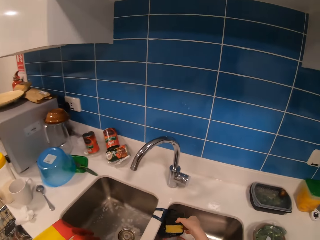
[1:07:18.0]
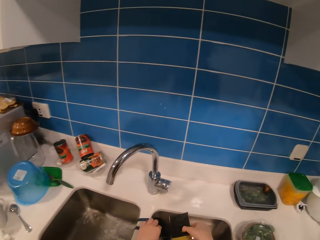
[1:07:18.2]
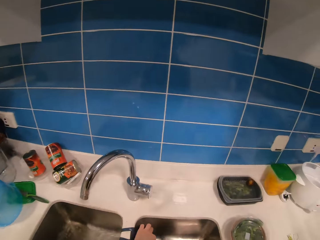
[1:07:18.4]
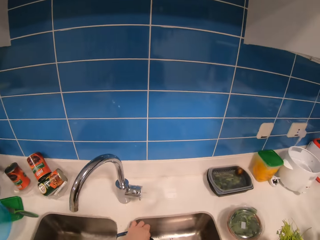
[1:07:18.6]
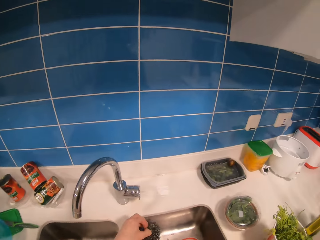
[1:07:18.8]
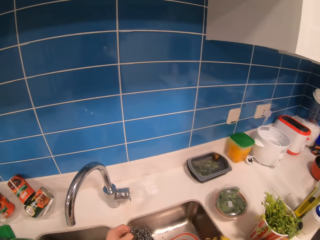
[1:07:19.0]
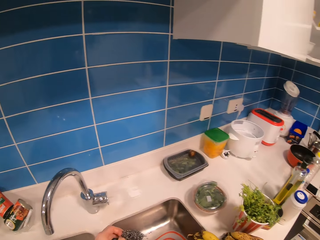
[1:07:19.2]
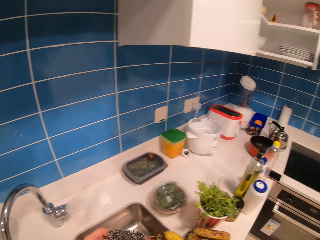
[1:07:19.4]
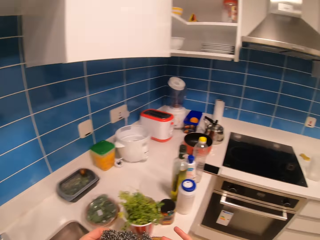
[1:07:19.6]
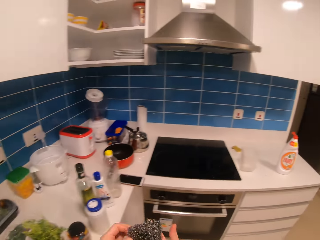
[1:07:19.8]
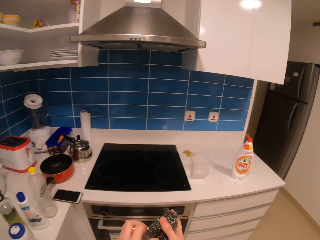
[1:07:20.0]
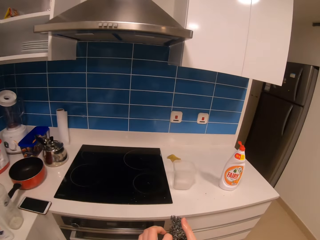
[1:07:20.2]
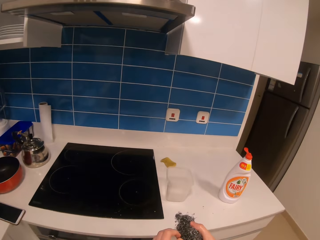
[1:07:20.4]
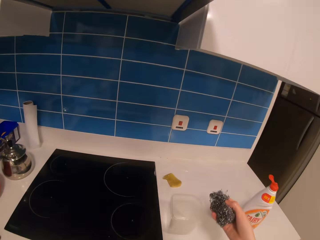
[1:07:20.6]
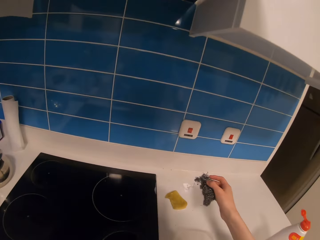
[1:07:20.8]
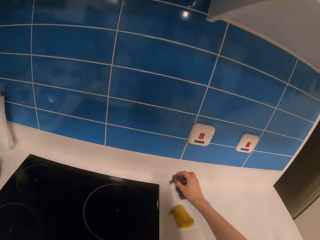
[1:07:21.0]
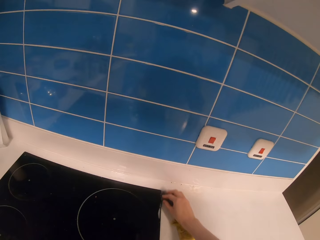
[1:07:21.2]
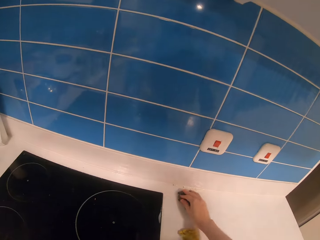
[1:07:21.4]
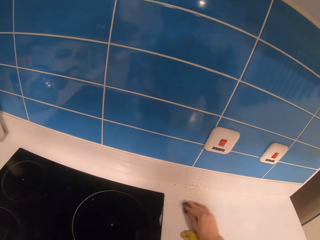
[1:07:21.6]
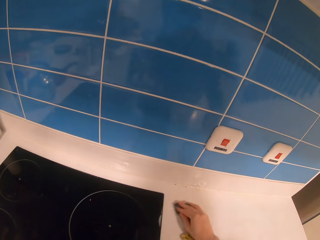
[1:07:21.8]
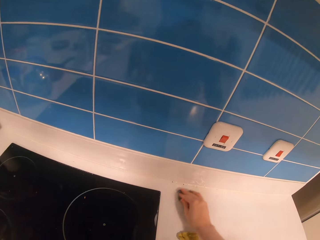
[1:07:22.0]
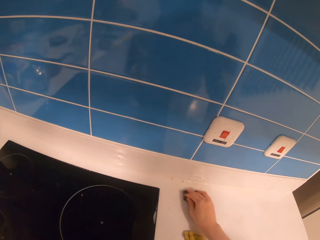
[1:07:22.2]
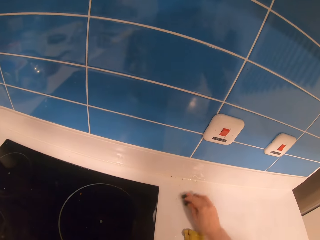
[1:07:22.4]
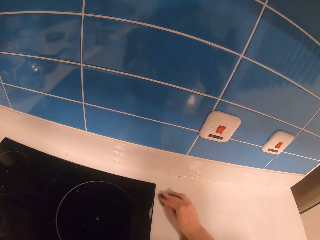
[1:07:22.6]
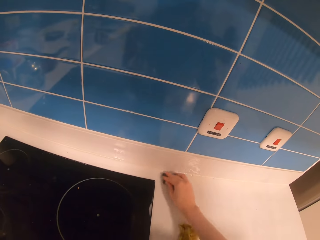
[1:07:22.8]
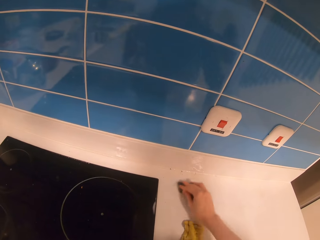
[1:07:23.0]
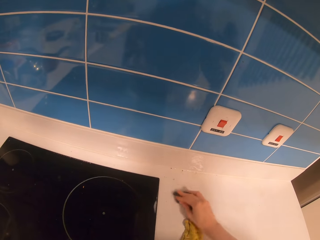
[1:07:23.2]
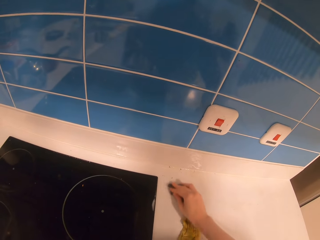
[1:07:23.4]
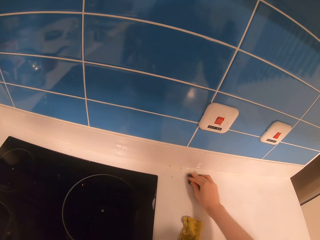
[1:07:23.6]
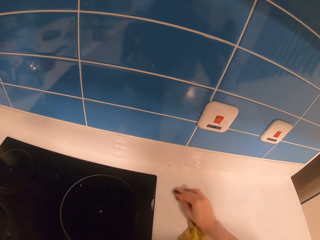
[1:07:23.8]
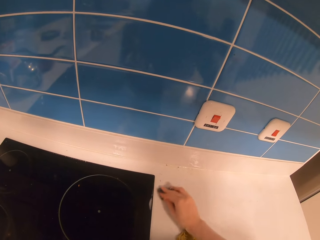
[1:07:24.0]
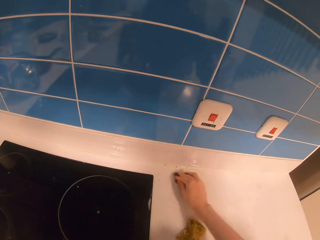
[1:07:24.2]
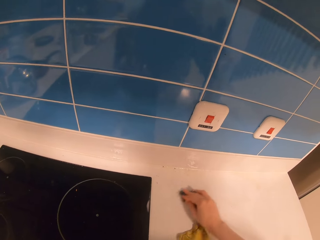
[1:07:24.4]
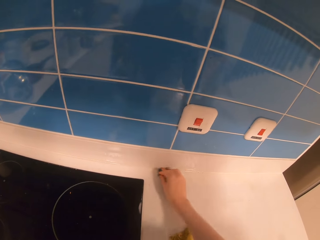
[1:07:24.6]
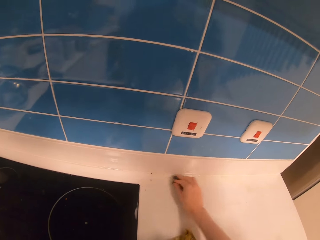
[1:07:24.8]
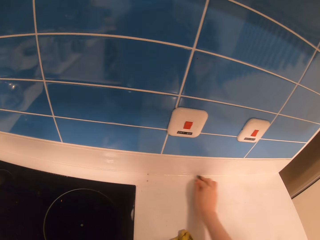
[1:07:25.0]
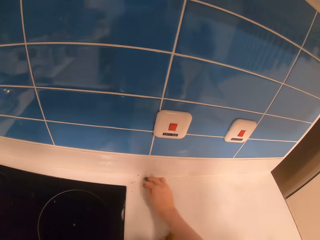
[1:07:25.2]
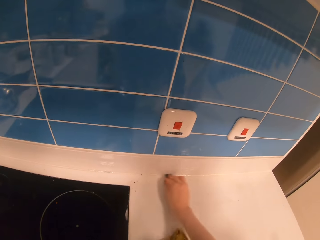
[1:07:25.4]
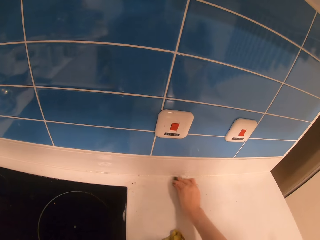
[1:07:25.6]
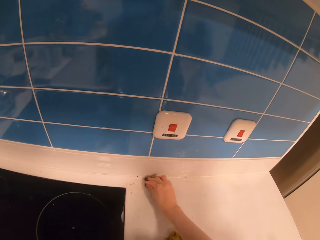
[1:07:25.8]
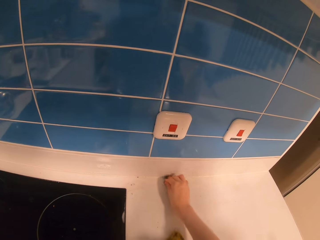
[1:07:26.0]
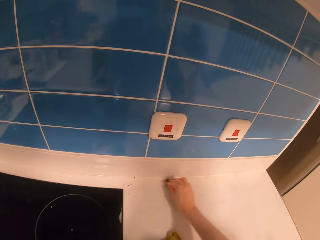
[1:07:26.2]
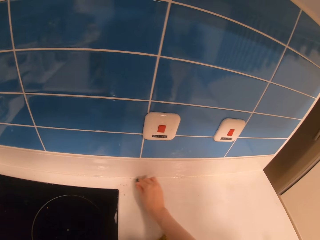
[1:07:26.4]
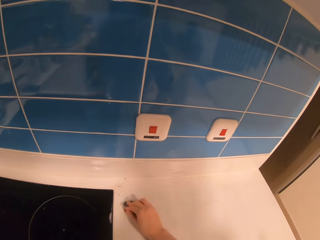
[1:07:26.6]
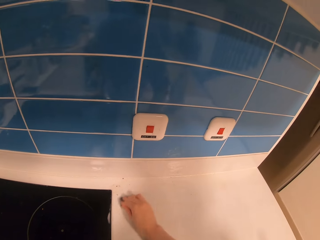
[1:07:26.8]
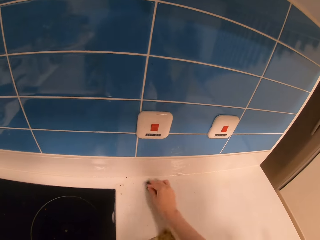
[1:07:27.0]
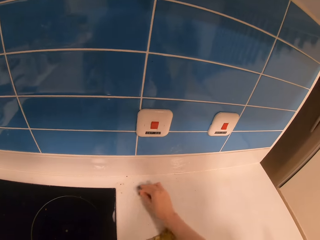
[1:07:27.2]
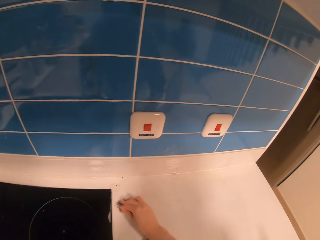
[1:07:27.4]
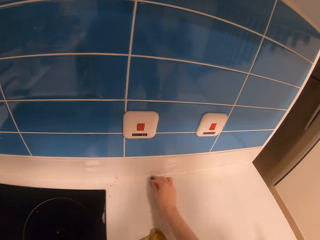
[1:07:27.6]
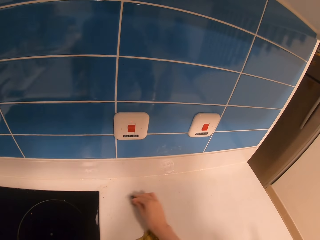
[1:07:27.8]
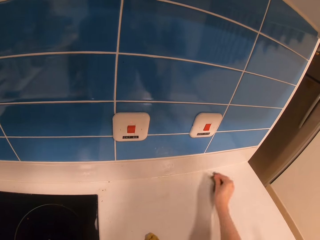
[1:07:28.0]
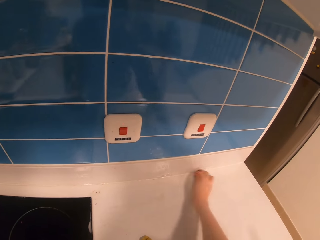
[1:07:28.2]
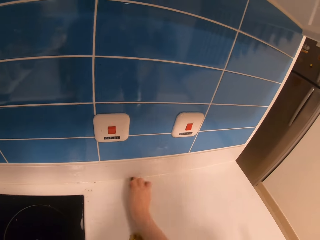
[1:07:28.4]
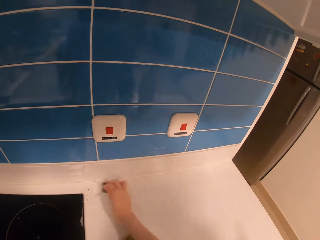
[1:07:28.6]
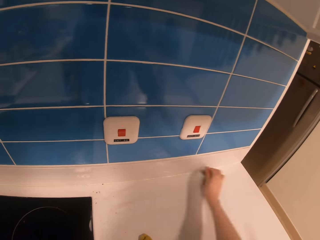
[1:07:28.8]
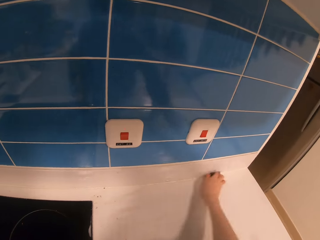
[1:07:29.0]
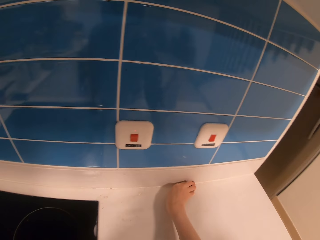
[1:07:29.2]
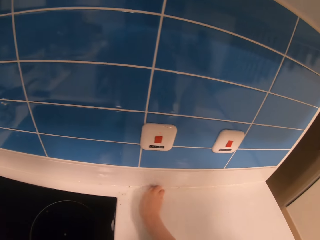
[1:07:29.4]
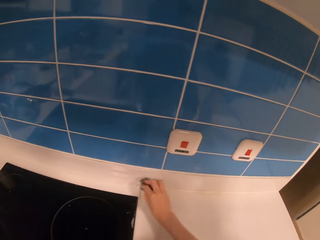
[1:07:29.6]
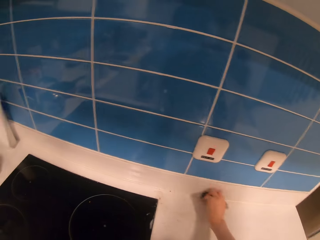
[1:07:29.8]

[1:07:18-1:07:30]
The camera wearer picks up a dish washing wire scrubber from the sink. They walk around the kitchen and look around. They scratch the table with the dish washing wire scrubber.

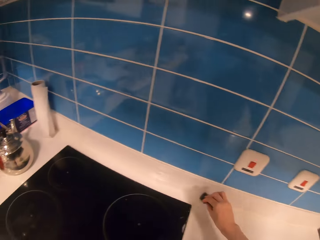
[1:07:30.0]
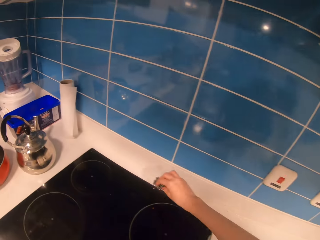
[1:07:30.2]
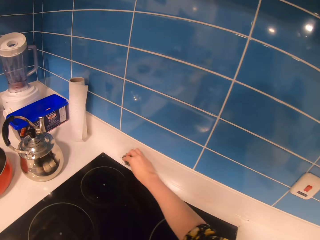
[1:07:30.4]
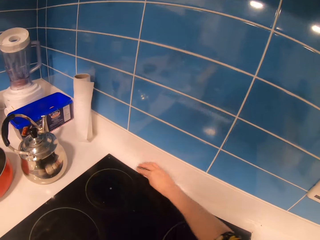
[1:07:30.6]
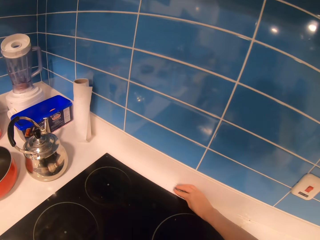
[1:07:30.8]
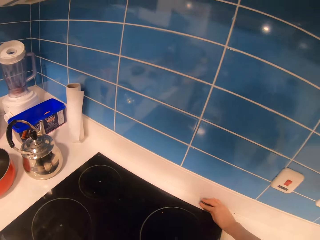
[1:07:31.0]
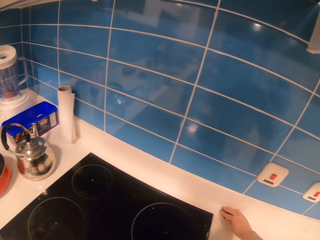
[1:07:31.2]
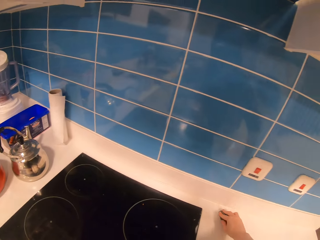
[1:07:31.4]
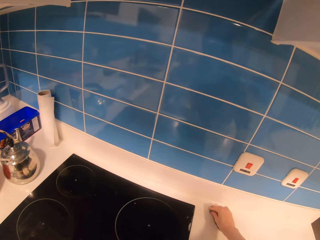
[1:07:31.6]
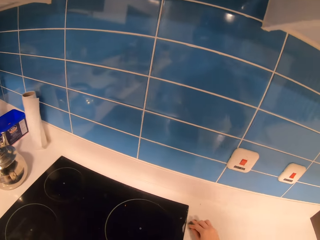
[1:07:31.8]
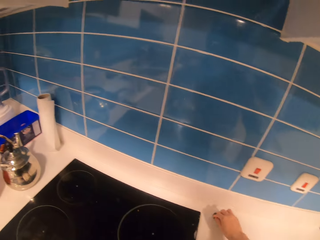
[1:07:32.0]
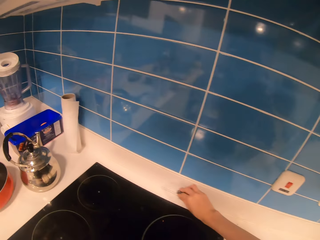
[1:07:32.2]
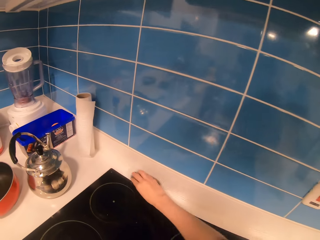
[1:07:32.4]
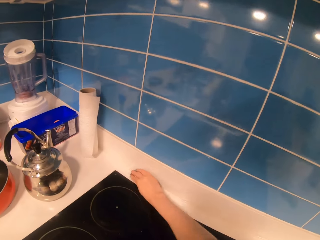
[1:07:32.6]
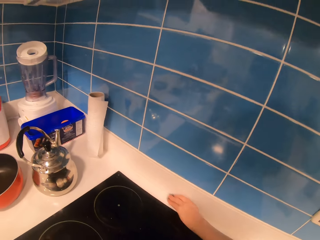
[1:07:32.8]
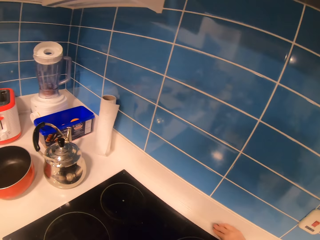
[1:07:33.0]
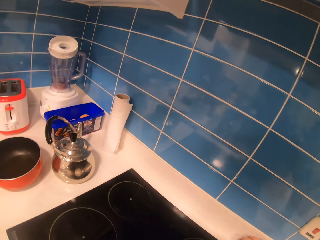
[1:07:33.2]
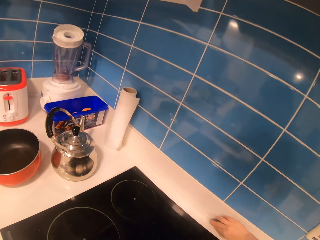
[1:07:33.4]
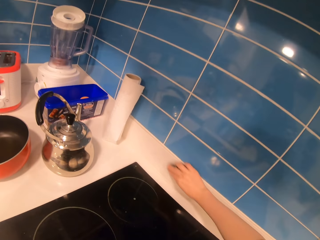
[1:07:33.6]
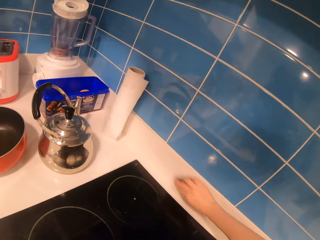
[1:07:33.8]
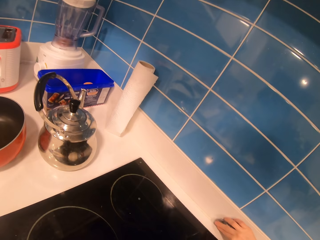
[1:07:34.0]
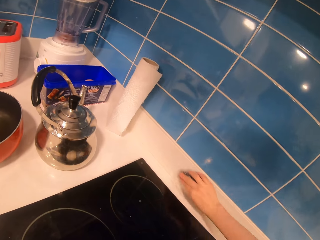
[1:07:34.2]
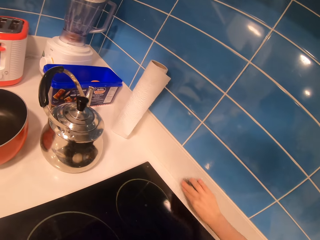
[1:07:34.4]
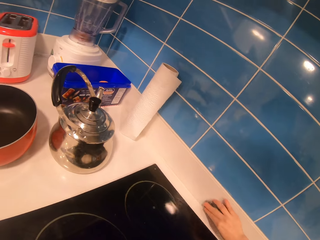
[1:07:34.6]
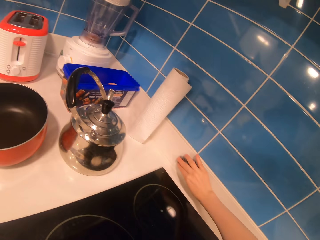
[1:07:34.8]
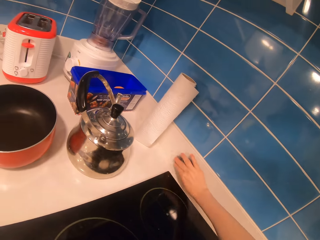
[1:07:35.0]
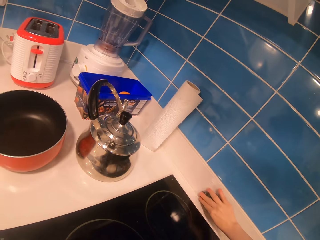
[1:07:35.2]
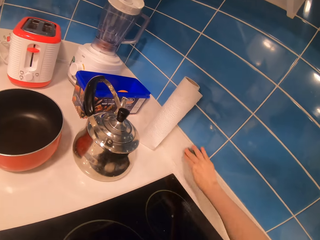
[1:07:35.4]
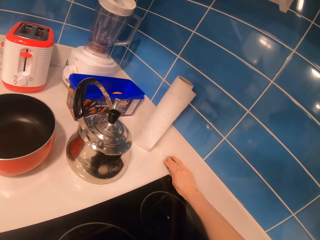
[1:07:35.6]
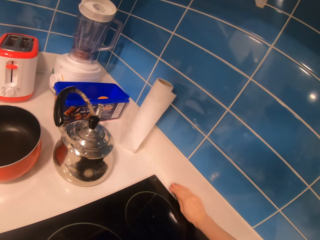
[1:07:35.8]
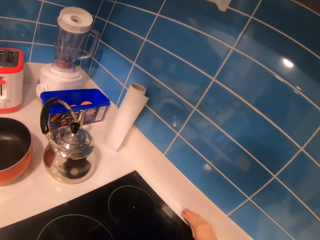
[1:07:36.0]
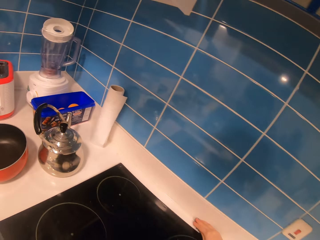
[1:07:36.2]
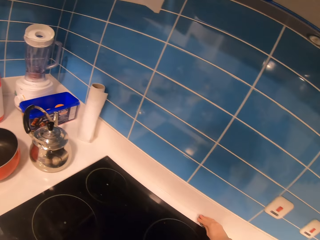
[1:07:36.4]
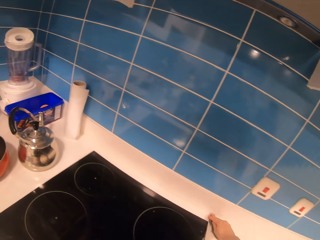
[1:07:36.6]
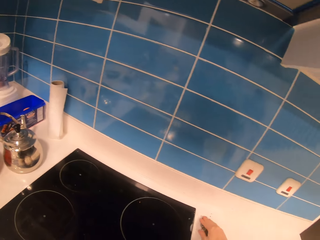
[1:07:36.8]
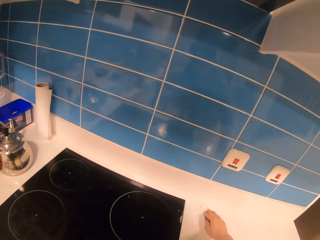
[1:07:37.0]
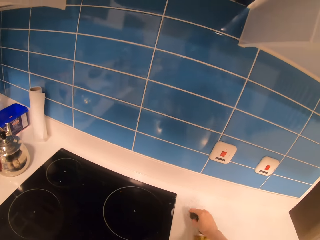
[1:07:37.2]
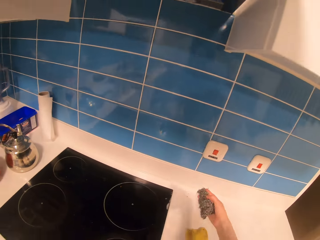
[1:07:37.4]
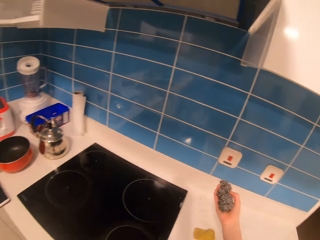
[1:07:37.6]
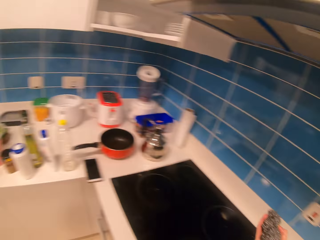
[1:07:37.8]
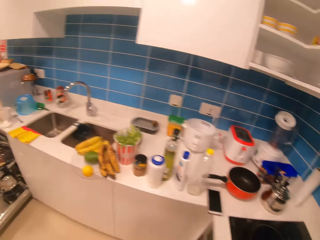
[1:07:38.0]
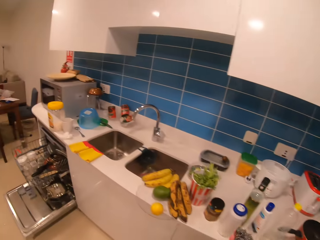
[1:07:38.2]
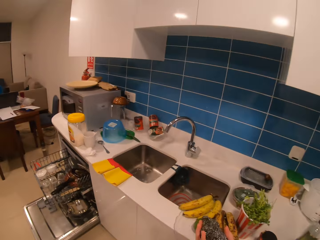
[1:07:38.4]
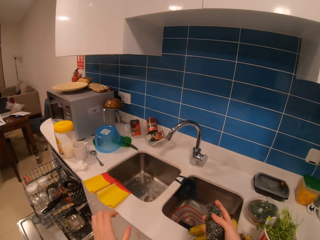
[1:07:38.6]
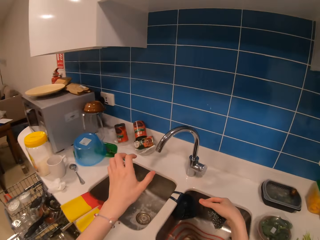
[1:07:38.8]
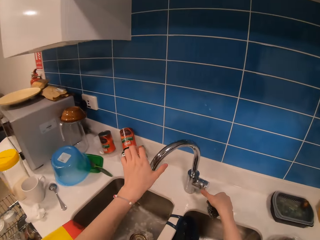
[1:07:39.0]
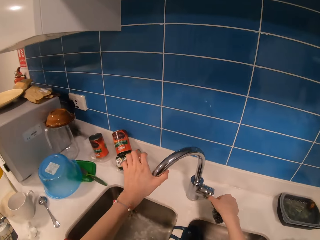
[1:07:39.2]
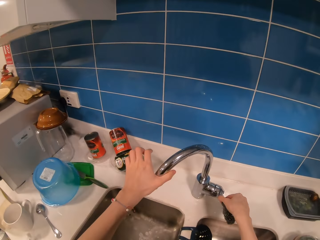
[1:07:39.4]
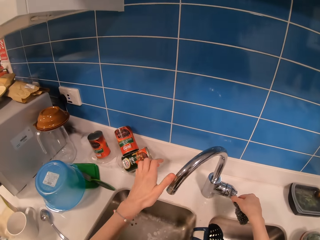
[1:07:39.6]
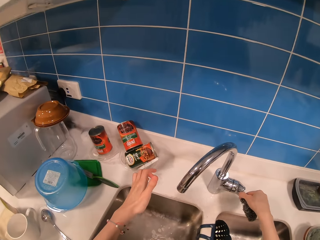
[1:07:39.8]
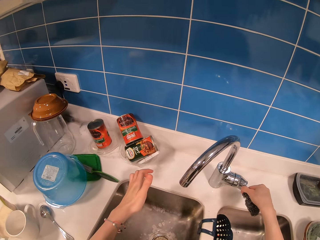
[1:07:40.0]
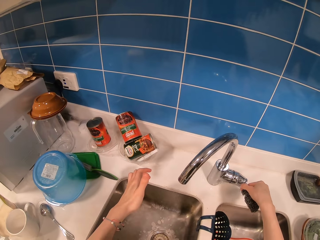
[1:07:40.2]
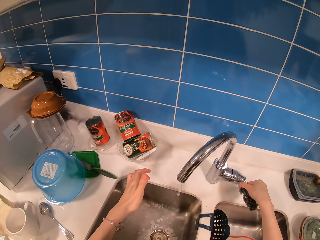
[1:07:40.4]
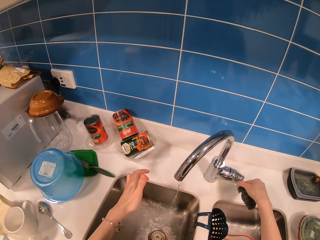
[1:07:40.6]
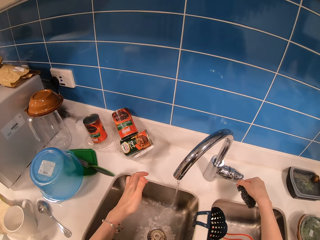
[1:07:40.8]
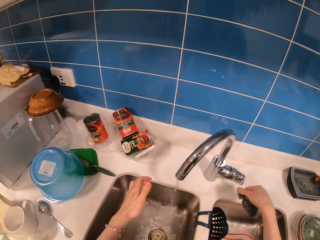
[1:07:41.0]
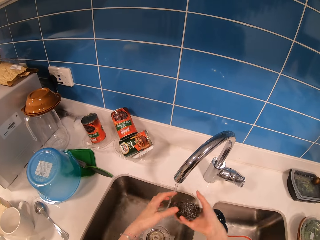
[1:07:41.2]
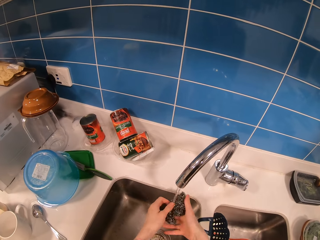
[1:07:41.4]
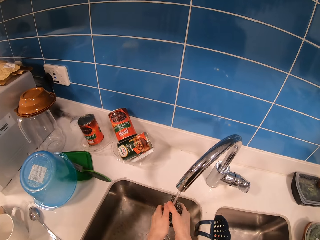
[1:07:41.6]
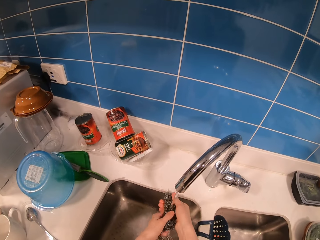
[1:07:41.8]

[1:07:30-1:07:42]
The camera wearer moves a hand up. They look around the kitchen and walk towards the sink. They move a hand. They open the tap and hold the tap.
